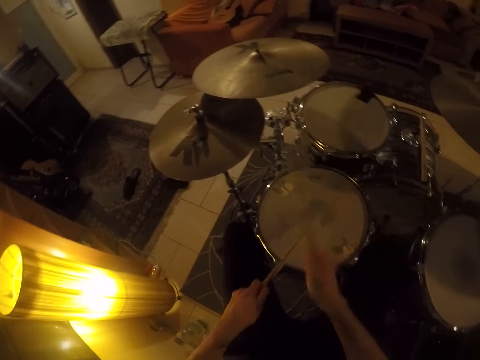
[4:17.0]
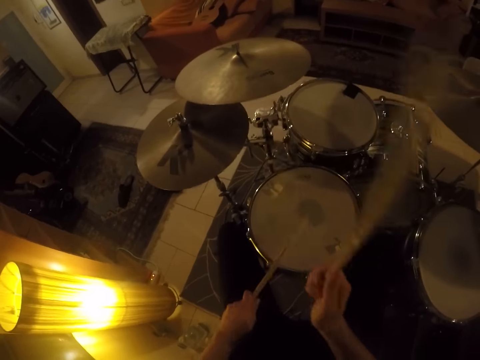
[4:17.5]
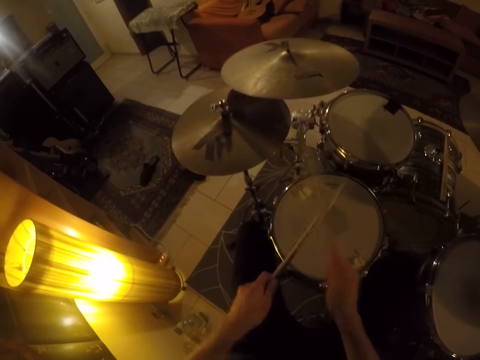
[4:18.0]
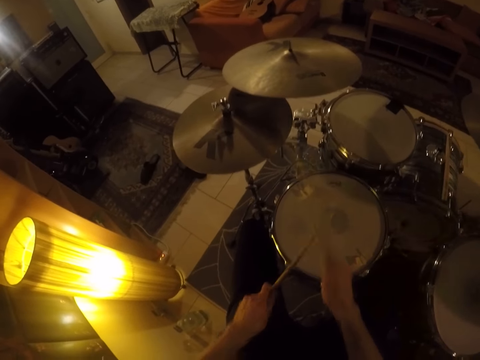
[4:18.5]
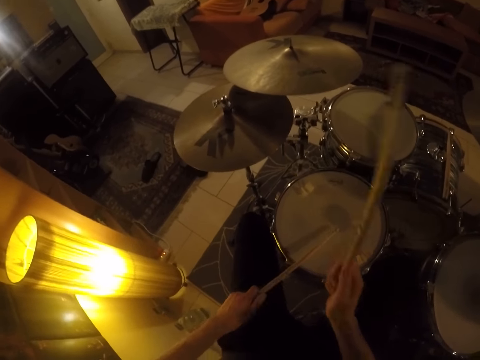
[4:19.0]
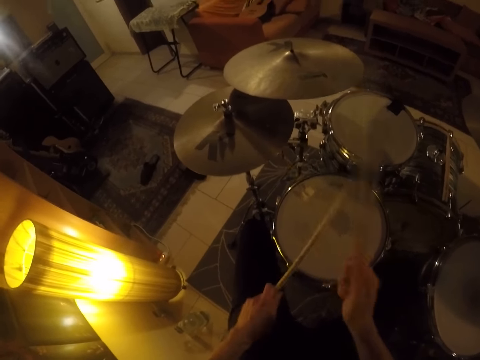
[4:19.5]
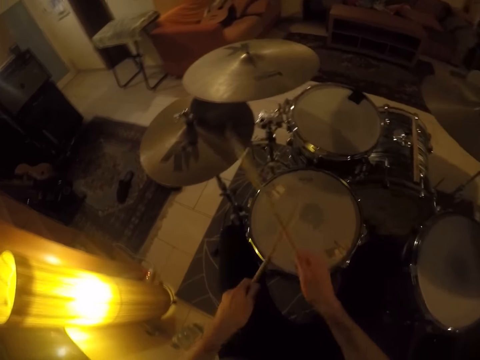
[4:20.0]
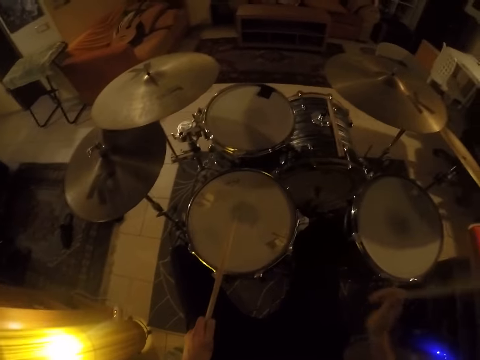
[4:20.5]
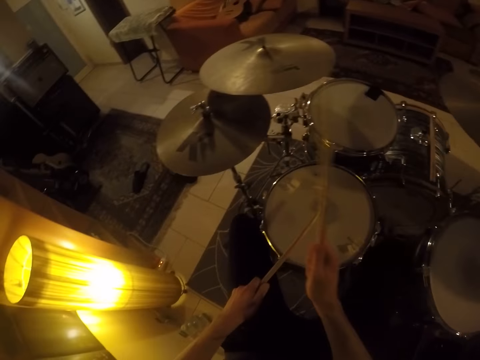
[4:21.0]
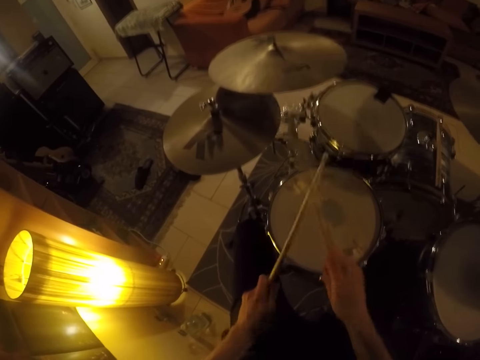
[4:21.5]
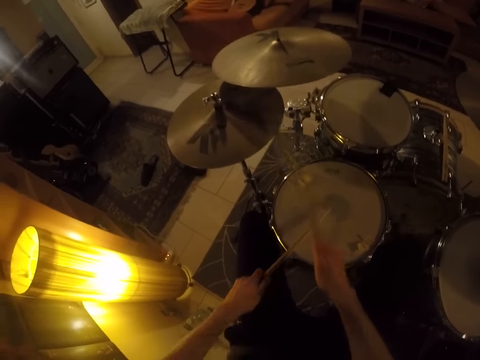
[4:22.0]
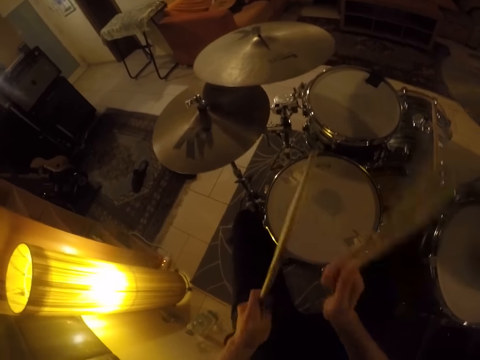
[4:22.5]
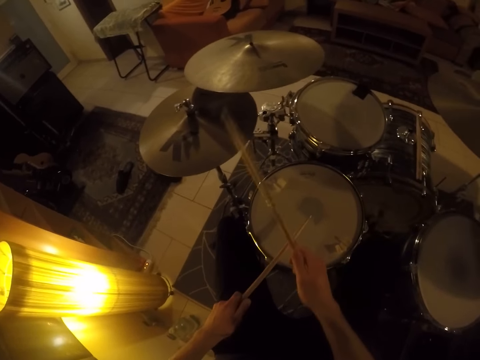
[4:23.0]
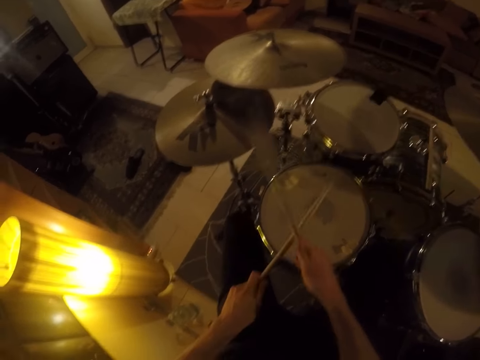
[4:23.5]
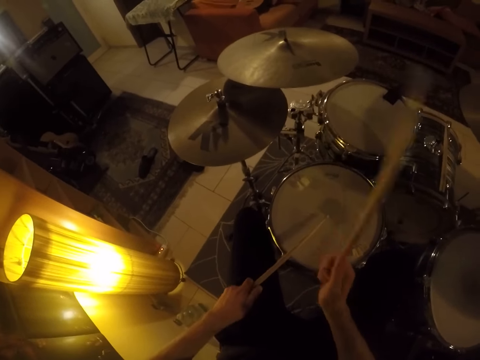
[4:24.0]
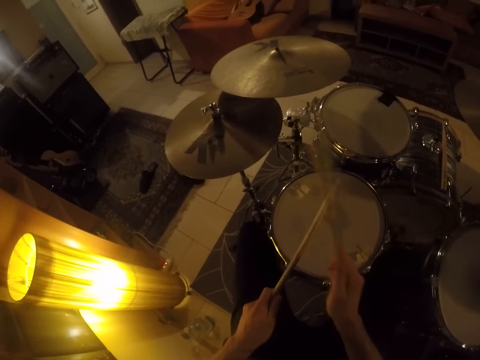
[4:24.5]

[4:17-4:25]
The camera wearer hits the drum. They play the drum. They hit the drum. They play the drum. They play it again. They hit the ride cymbal. They play the drum. They play it again.

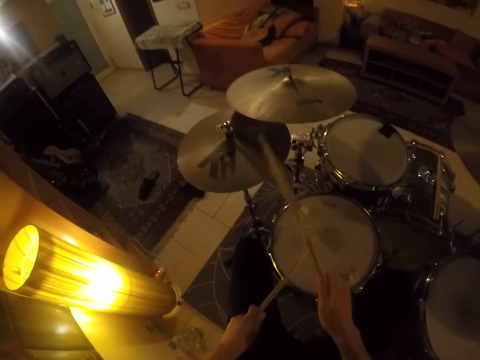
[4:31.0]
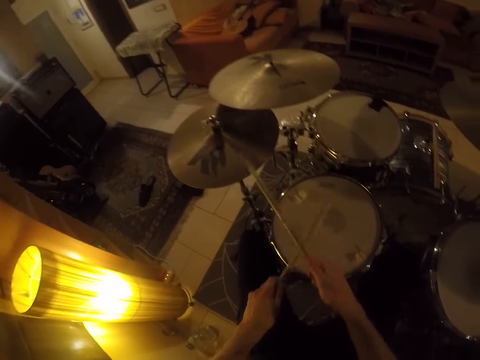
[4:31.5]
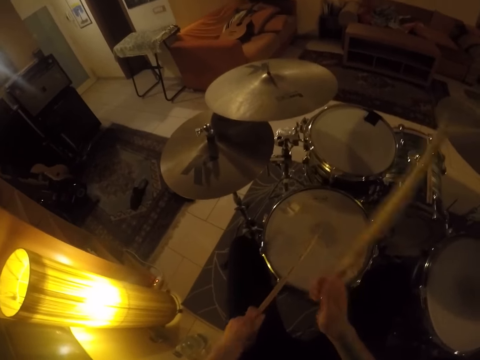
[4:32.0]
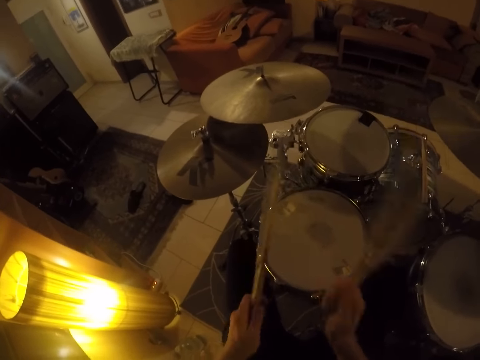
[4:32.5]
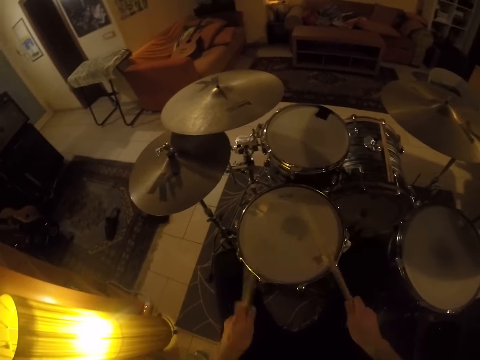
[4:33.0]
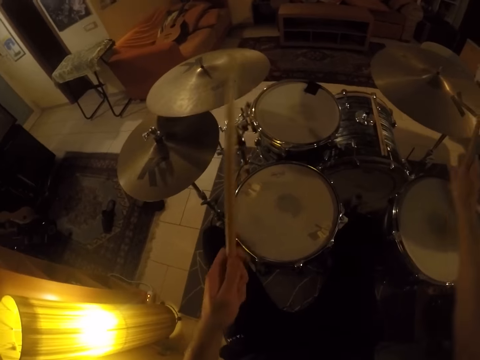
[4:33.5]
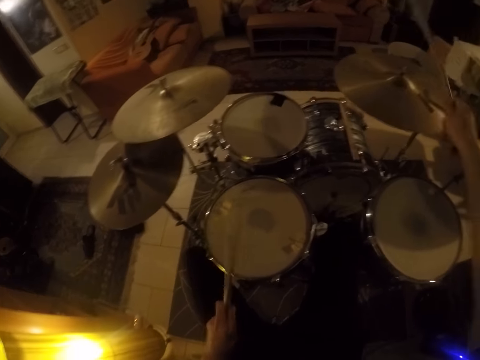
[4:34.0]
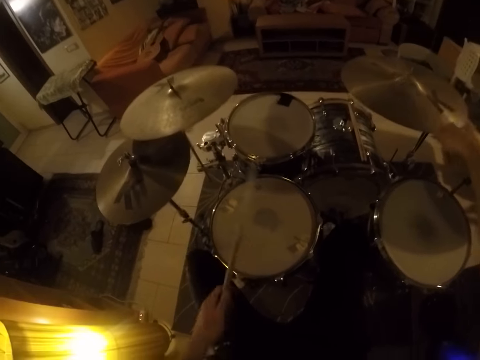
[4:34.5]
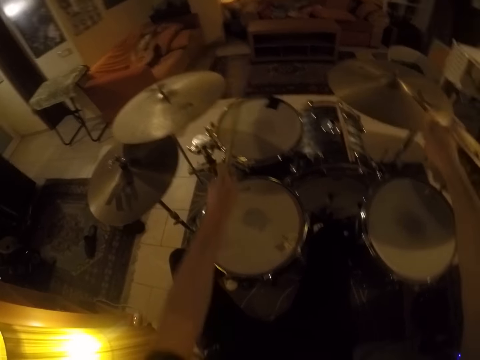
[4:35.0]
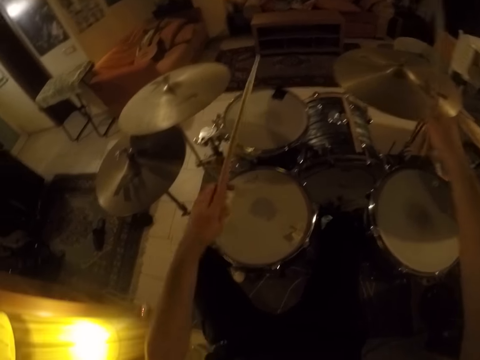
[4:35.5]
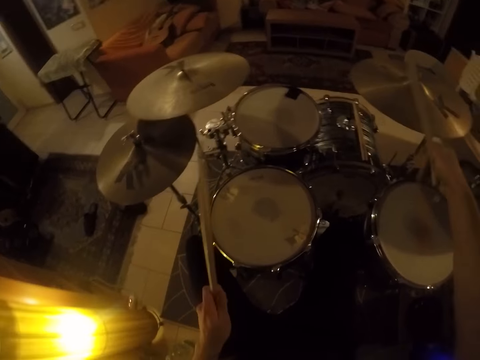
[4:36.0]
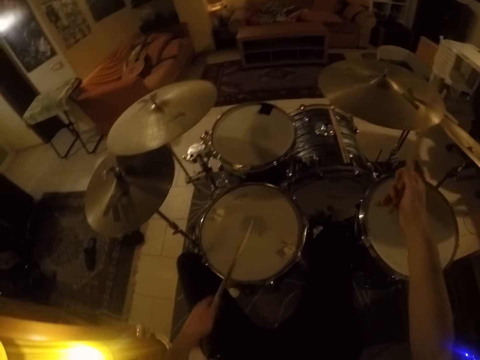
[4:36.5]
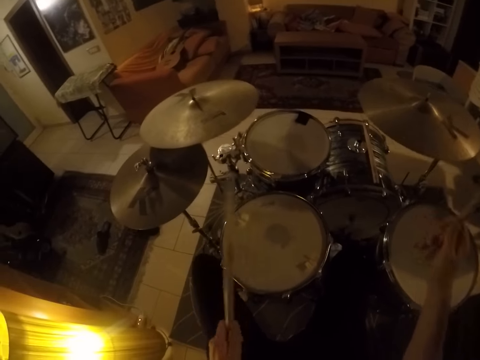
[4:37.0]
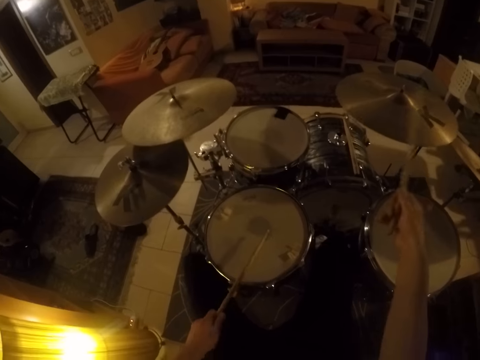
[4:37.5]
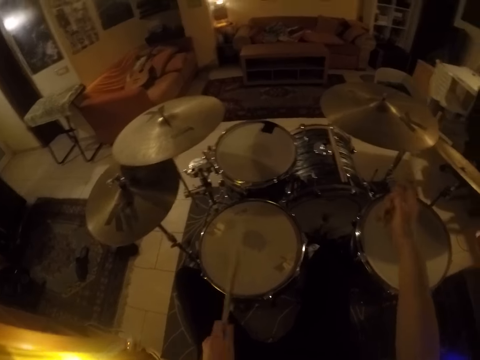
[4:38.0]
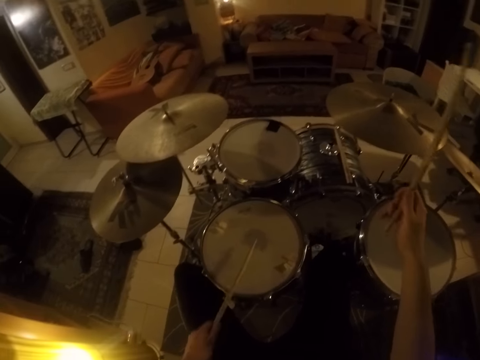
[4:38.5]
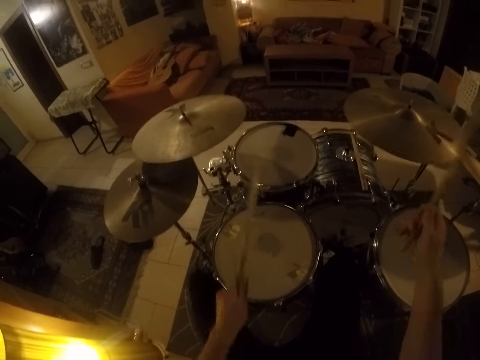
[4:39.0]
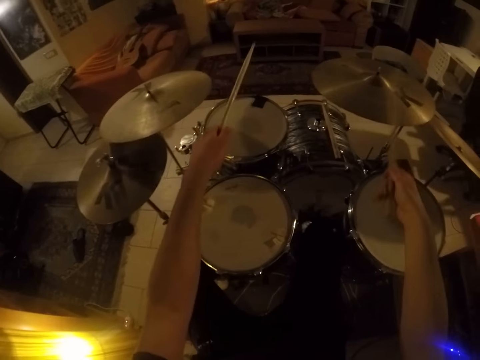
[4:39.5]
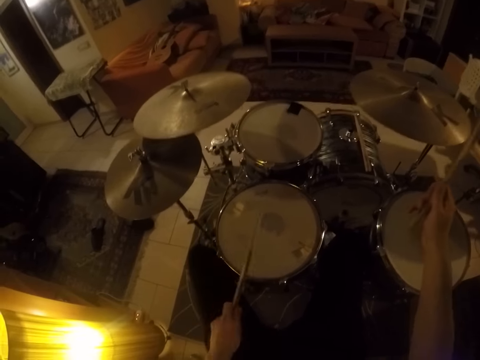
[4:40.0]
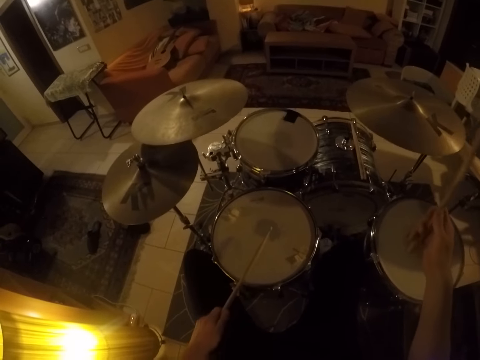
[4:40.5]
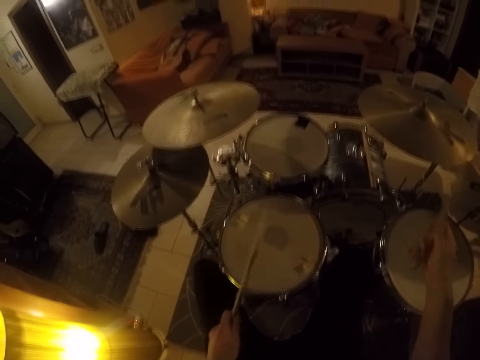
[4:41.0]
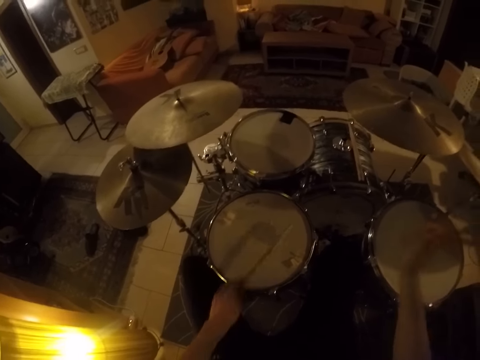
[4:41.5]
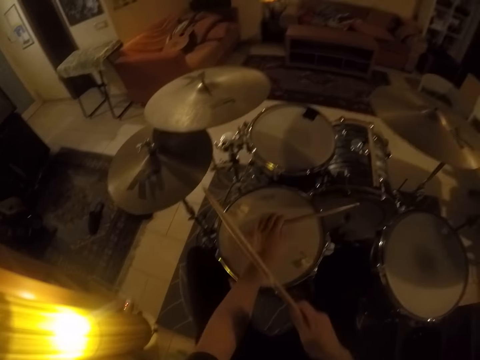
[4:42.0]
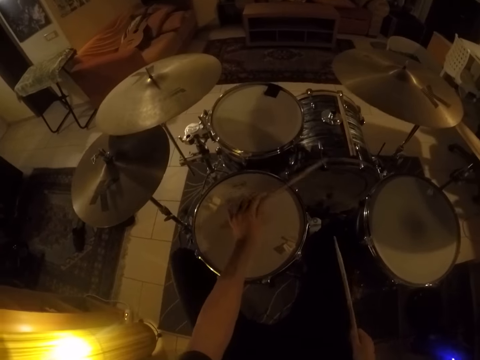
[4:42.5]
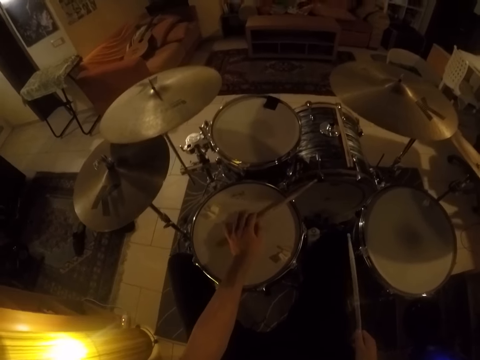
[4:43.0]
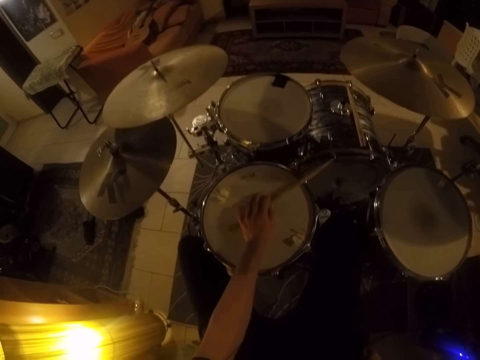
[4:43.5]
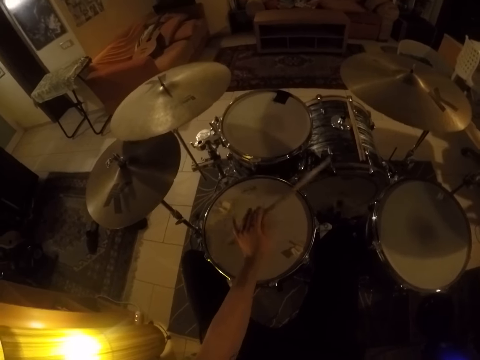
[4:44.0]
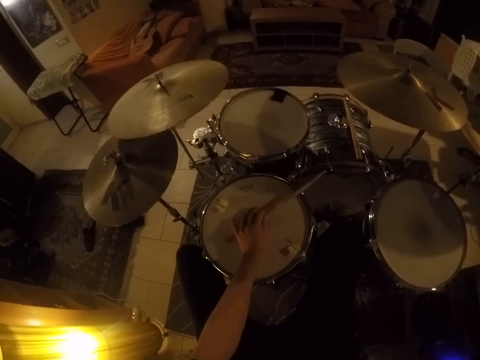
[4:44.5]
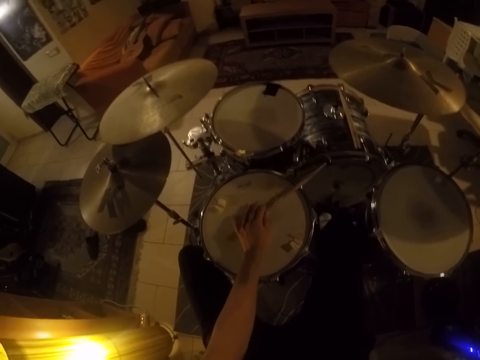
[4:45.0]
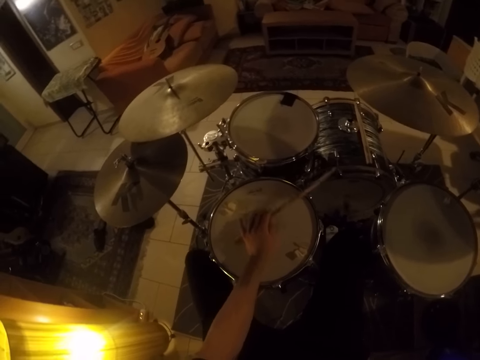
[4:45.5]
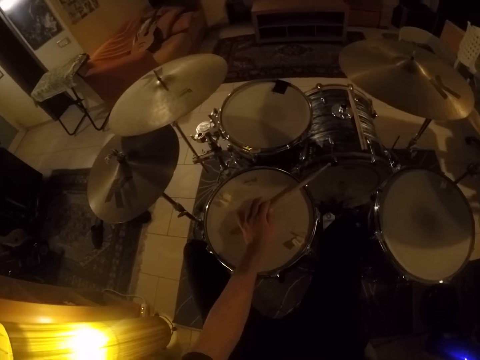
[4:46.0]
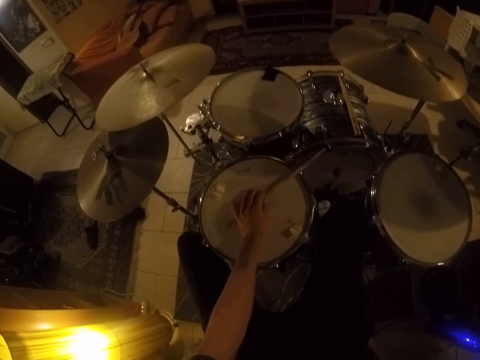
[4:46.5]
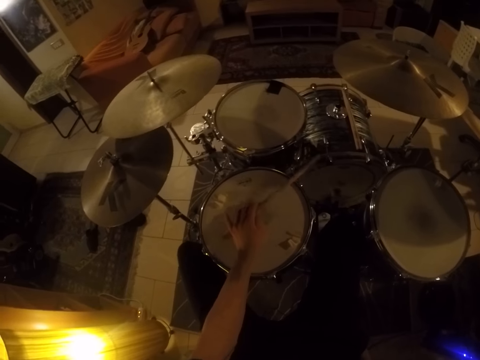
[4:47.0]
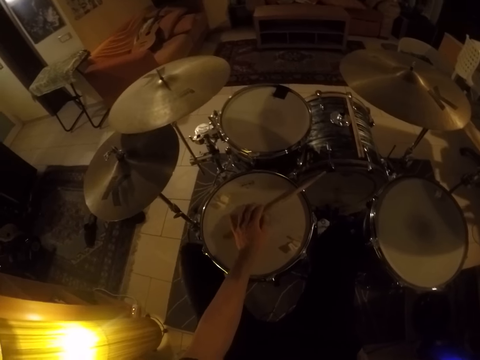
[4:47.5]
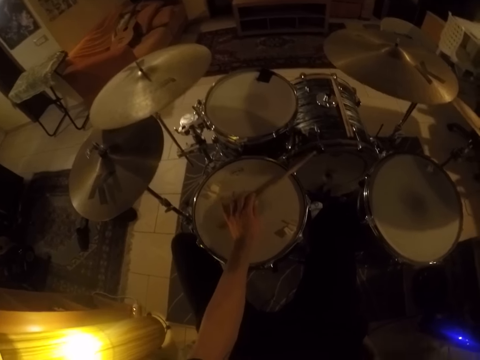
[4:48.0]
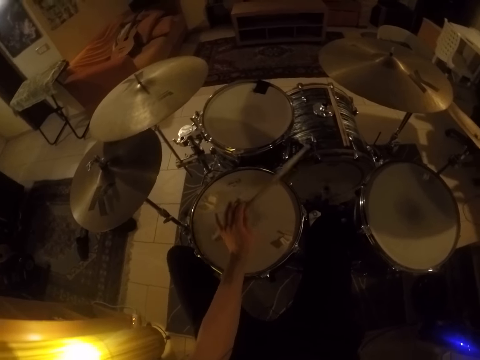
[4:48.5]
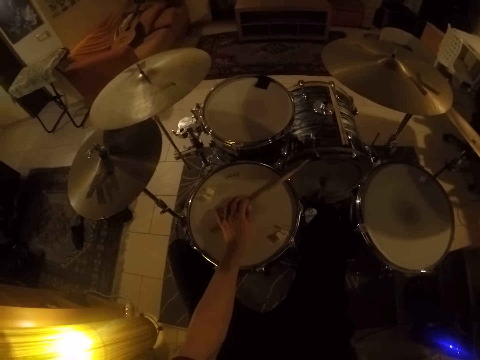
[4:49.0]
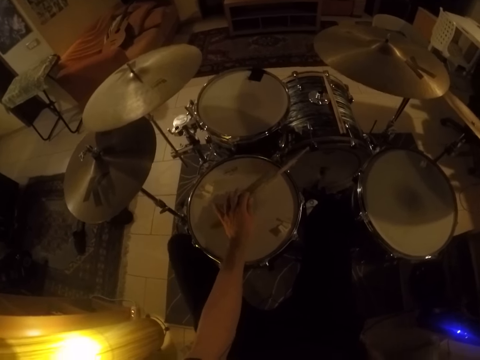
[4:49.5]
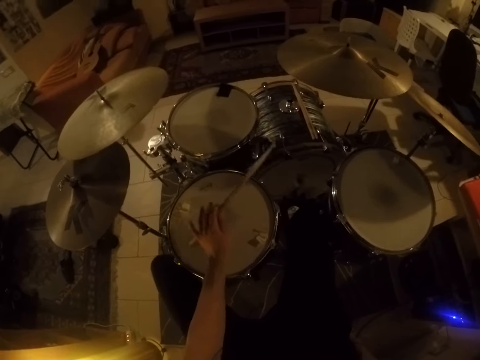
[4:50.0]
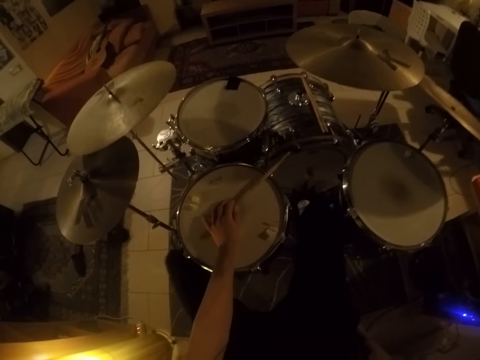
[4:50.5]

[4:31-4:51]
The camera wearer plays the drum. He hits the ride cymbal. He hits the drum. He plays the drum. He hits the drum. He plays the drum. He rests the drumstick on the drum. He adjusts the drumstick. He plays the drum set with the drumstick in his left hand. He plays the drum. He plays it again. He hits the drum.
